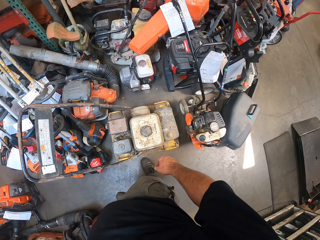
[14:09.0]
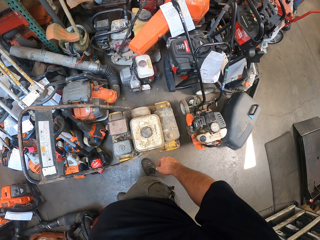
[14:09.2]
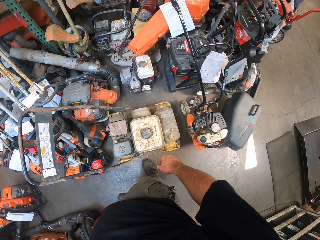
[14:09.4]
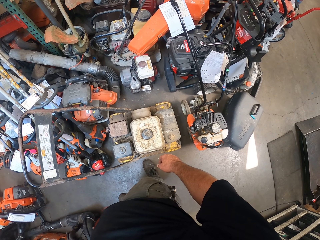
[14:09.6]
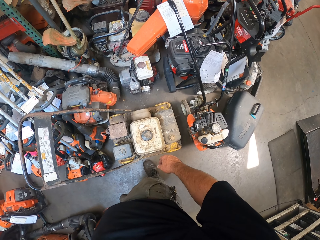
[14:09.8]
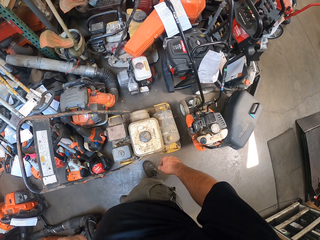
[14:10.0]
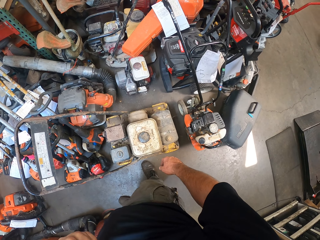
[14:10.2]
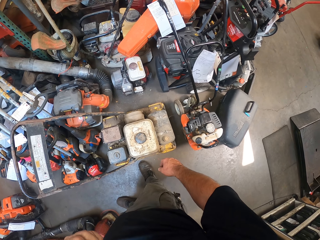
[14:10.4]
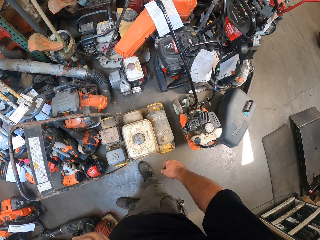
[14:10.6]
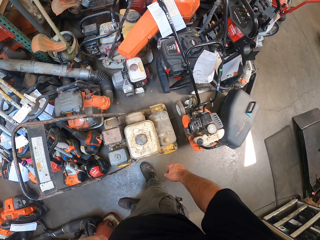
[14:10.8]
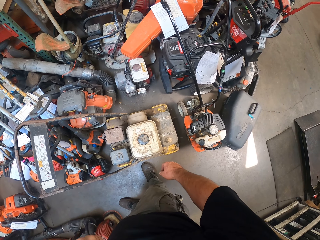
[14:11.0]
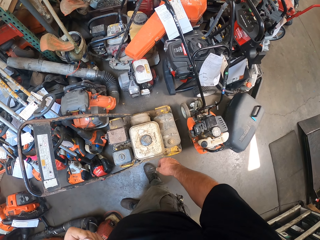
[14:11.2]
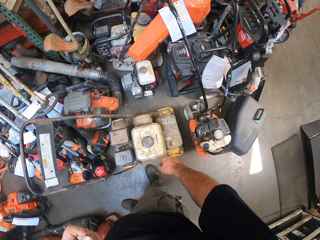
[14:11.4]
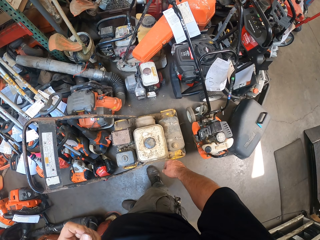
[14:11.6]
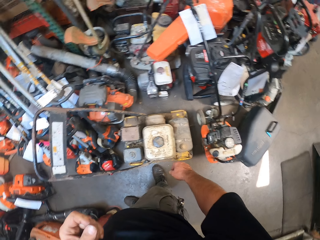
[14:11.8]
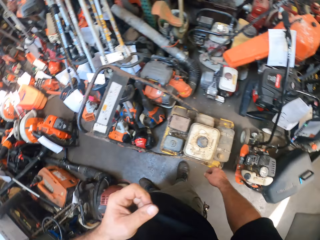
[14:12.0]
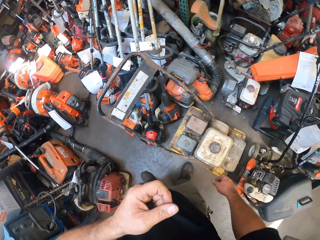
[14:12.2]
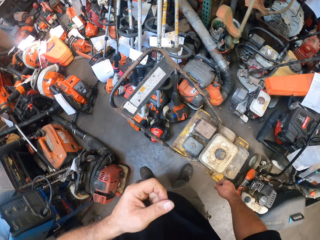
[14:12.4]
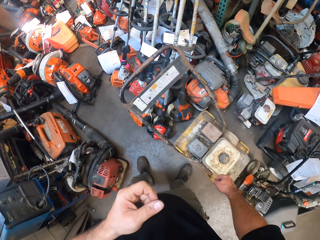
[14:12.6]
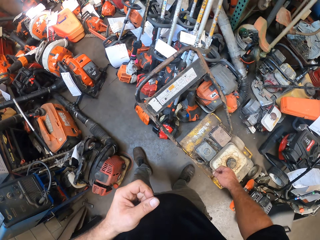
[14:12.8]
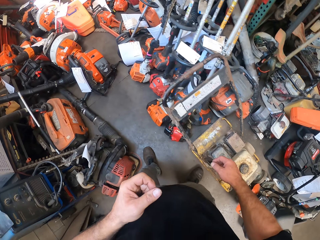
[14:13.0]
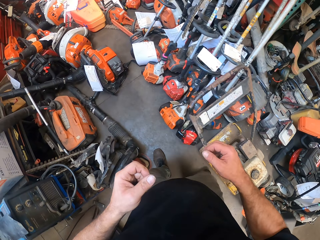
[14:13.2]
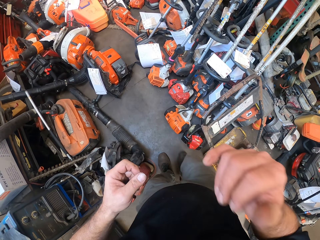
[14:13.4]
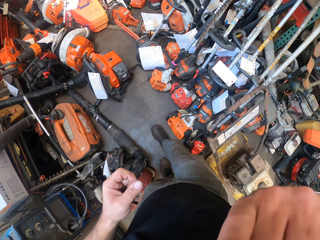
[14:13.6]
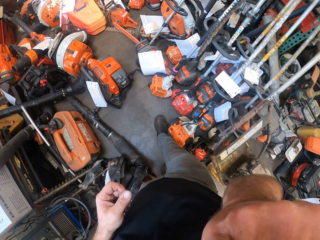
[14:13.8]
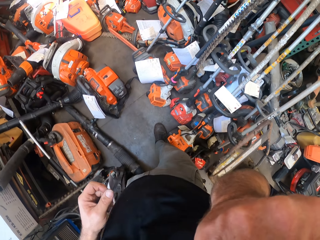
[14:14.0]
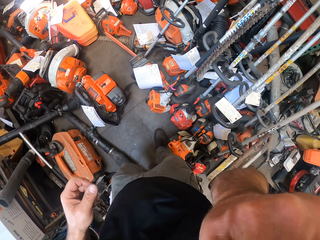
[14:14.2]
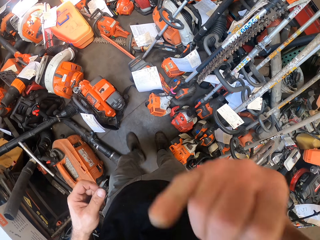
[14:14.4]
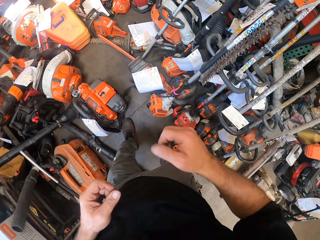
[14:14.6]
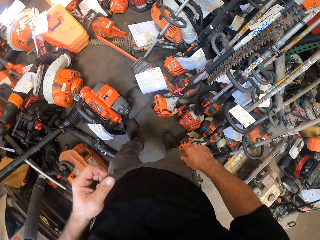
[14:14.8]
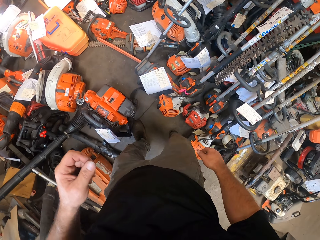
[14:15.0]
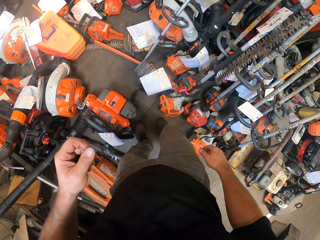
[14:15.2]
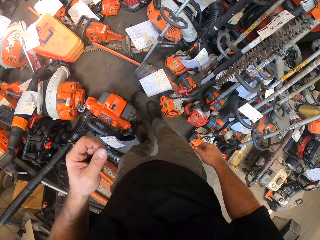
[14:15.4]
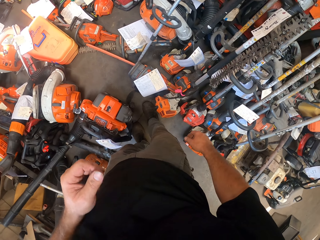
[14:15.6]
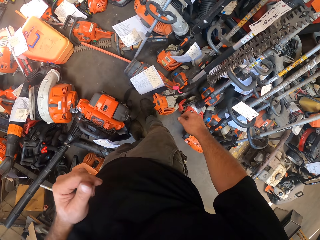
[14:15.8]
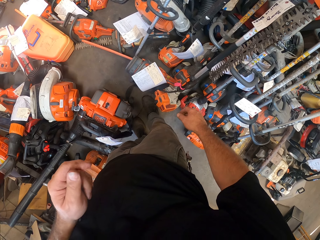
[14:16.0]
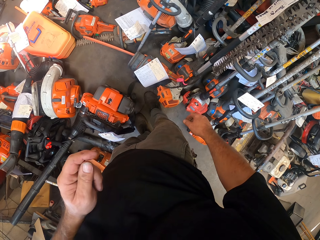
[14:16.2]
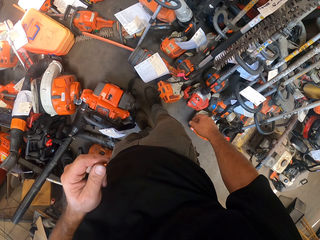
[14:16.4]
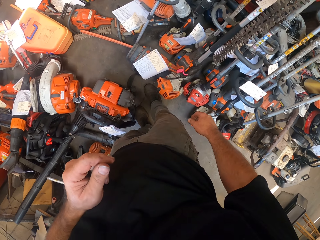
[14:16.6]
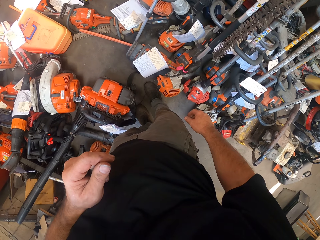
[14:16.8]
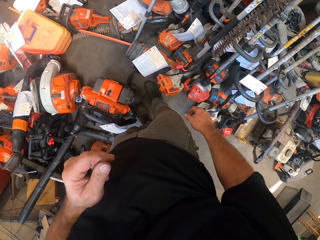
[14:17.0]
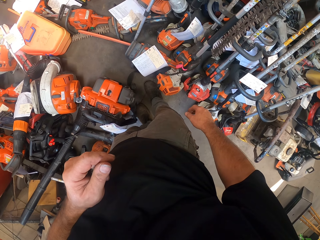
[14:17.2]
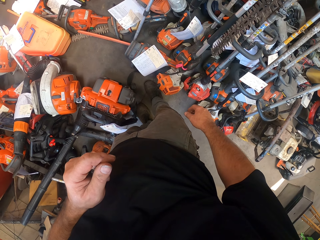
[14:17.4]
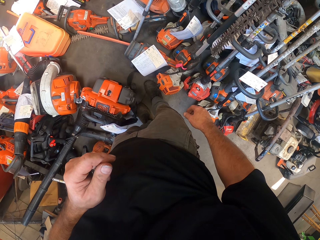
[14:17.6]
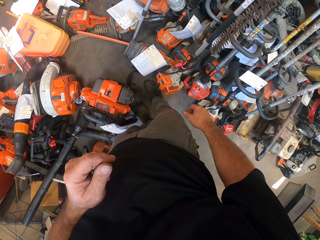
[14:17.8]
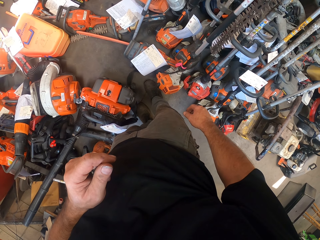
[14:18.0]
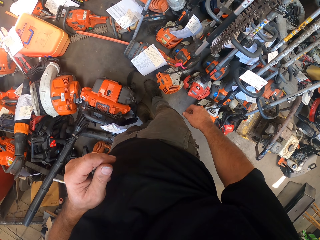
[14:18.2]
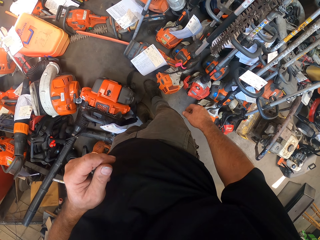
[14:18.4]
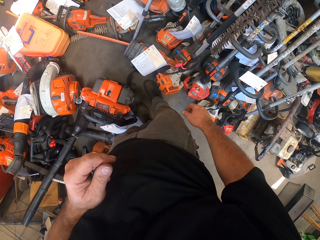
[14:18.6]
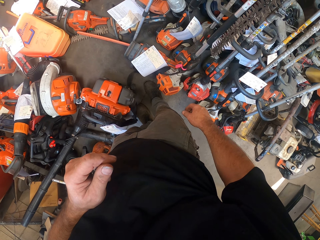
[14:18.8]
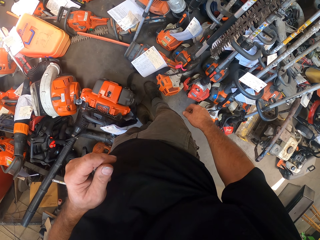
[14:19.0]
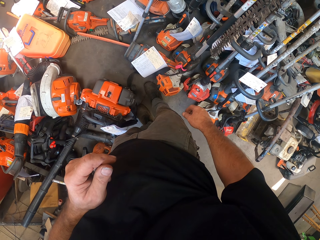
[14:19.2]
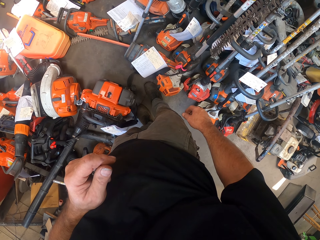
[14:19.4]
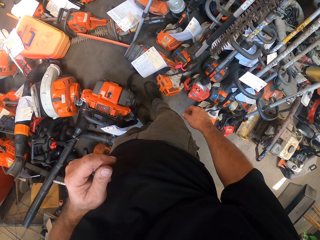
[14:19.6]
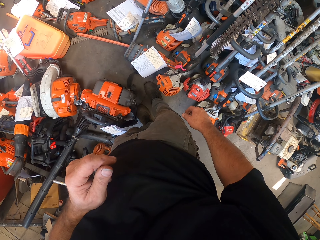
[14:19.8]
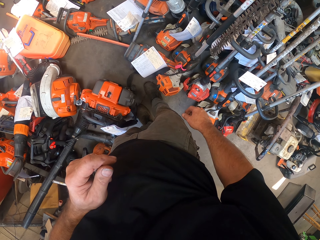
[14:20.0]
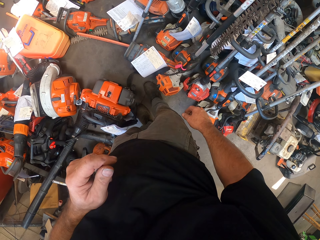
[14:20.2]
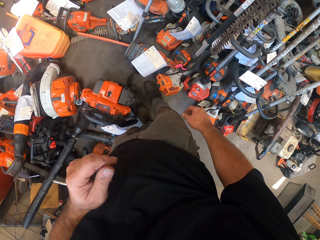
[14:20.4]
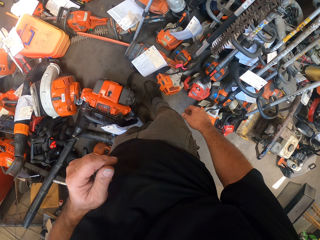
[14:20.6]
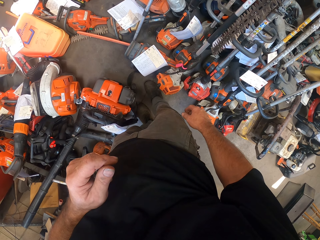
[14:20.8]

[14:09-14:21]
The camera wearer moves the camera around. He walks around. He touches his face with his right hand.

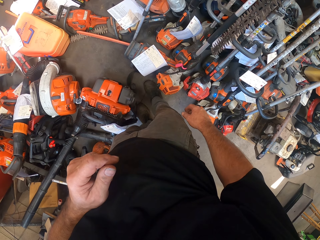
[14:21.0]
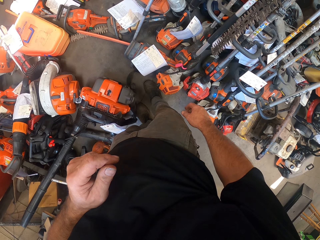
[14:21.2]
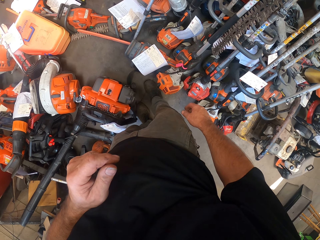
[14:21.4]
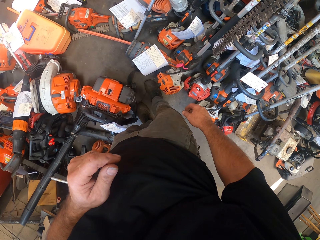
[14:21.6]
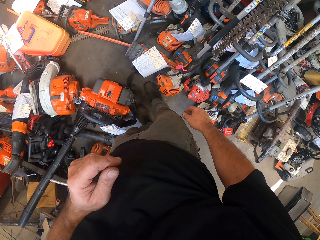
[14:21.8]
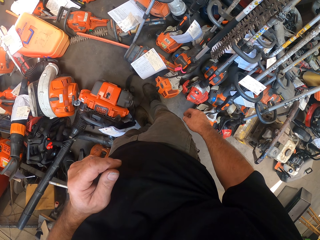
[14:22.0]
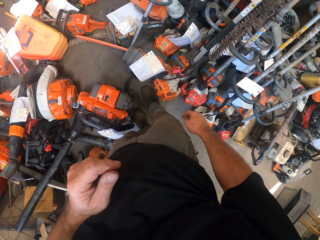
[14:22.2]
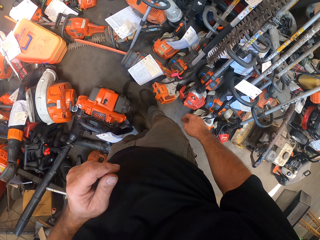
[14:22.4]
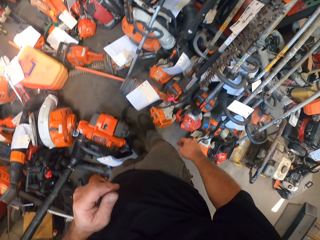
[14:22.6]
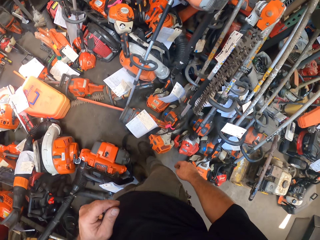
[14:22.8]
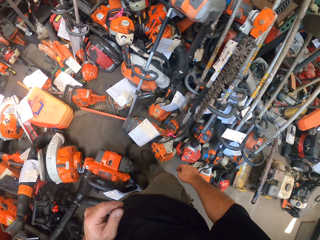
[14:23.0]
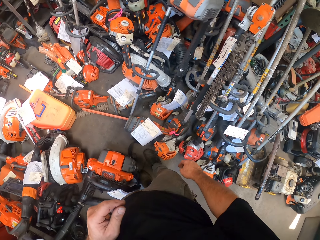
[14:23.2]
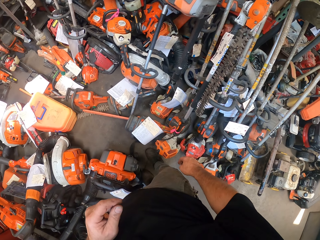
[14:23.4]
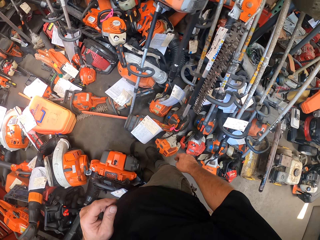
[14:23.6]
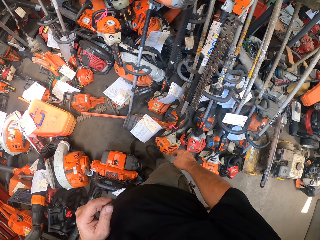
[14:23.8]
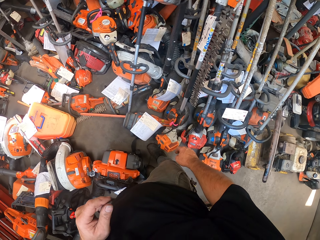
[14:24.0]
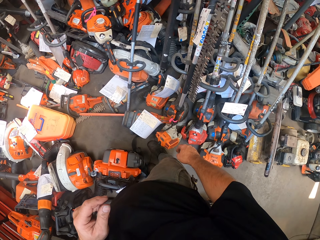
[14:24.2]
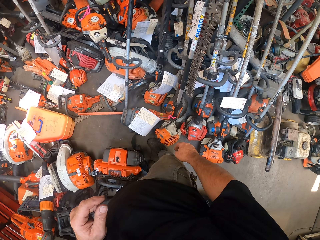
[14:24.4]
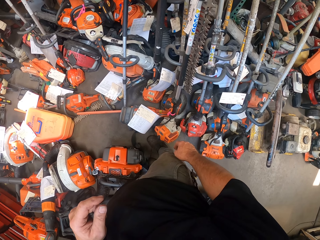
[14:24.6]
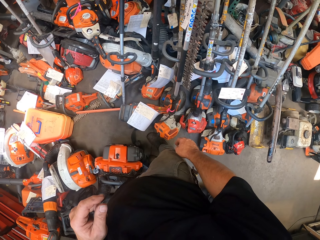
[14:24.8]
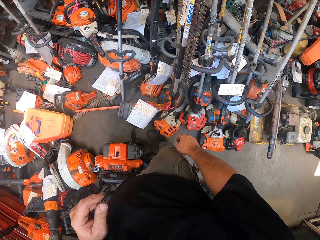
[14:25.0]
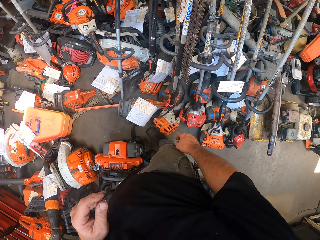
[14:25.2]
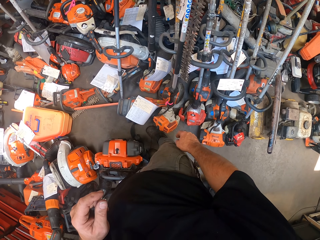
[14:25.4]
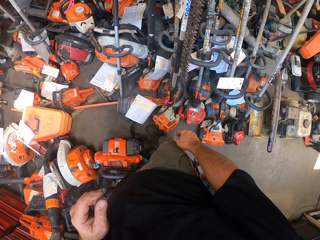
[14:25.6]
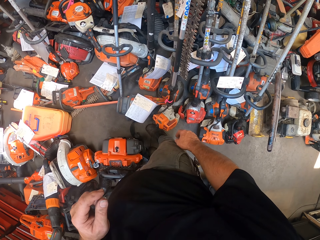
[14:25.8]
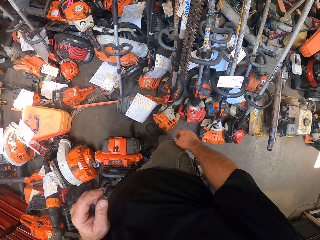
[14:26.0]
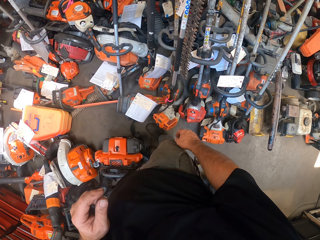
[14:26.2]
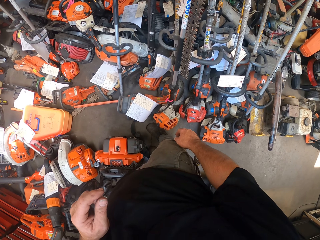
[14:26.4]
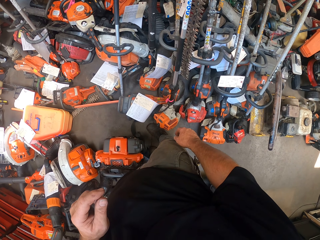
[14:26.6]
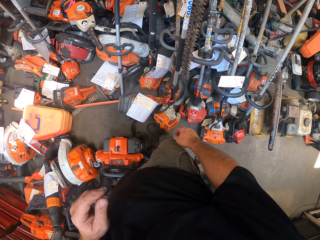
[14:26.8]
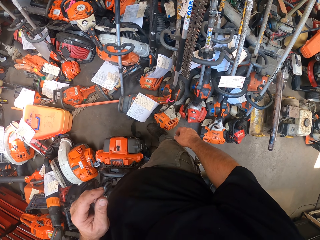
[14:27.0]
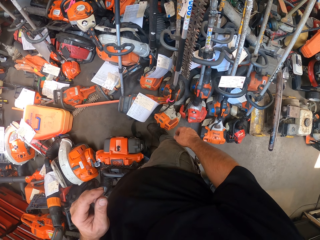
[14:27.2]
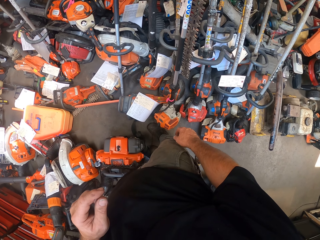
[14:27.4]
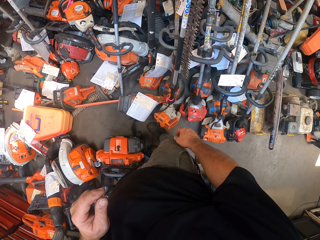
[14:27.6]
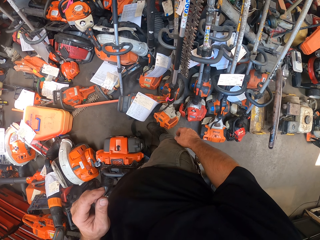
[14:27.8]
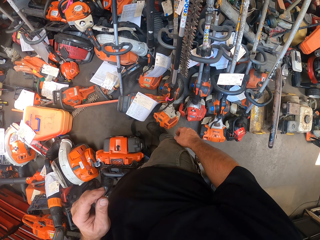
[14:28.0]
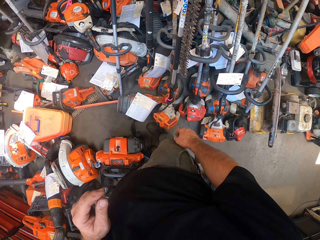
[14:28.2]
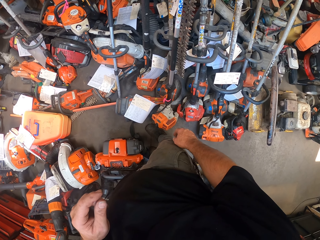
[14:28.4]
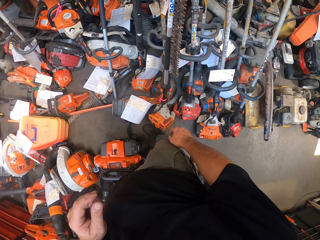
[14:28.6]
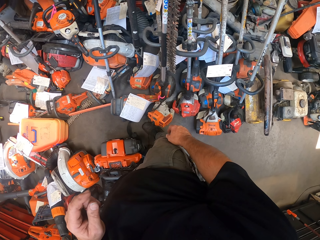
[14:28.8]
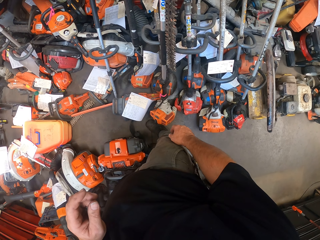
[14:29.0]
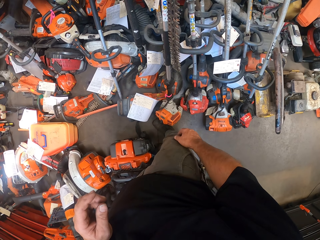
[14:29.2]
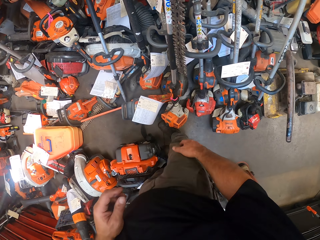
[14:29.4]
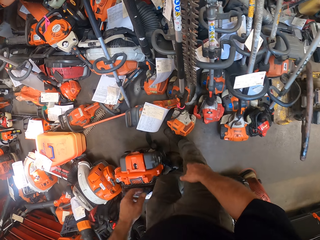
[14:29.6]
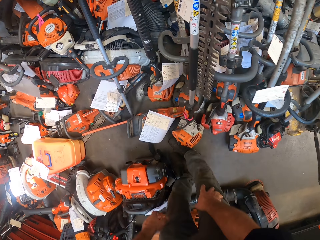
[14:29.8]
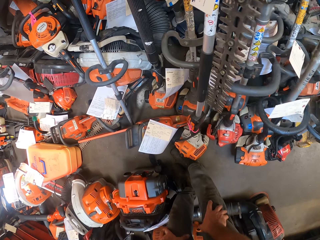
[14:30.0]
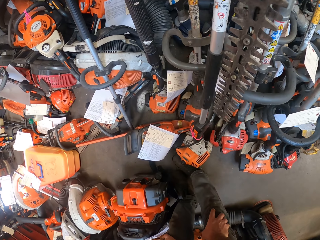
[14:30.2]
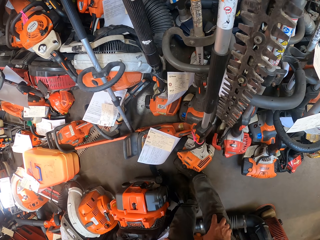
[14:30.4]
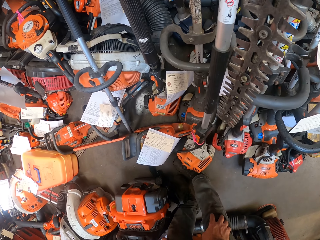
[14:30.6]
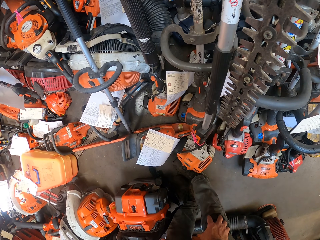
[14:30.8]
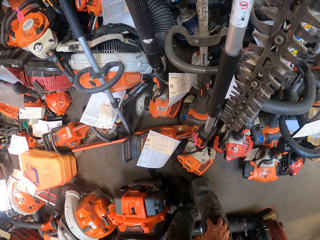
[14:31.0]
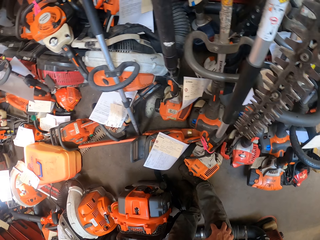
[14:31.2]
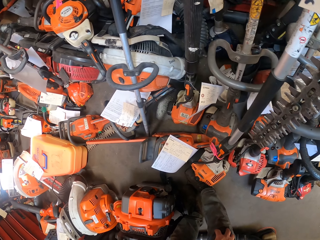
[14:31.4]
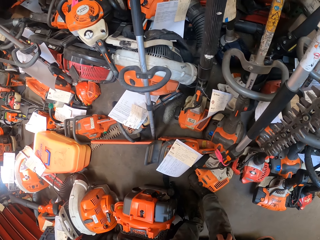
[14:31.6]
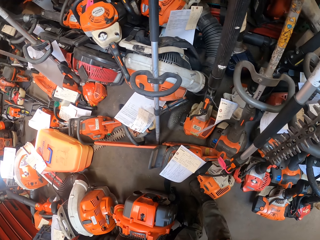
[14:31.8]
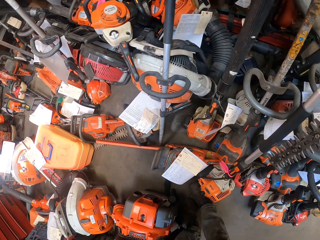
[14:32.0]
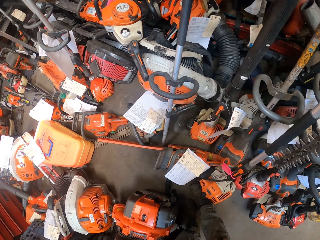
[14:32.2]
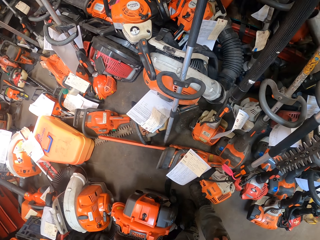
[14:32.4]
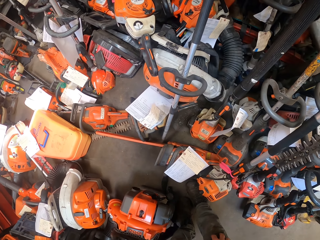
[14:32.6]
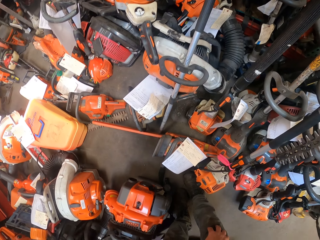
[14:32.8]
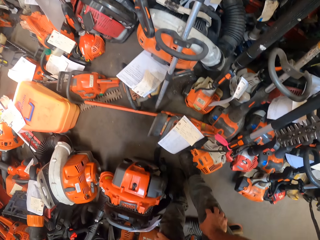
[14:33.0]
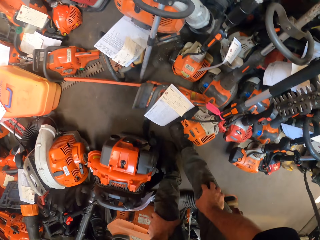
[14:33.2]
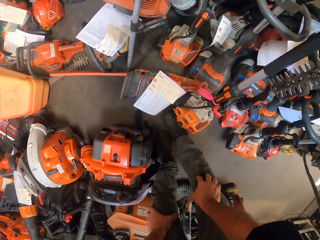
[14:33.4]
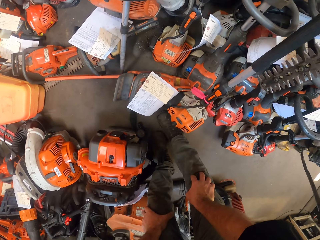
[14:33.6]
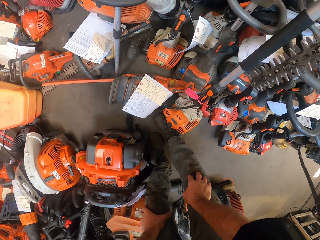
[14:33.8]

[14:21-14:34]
The camera wearer moves the camera around. He bends down. He puts his hands on his knees. He moves the camera around.
